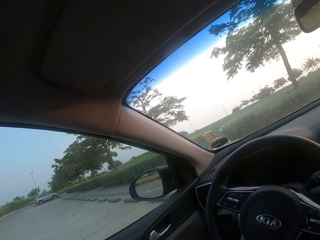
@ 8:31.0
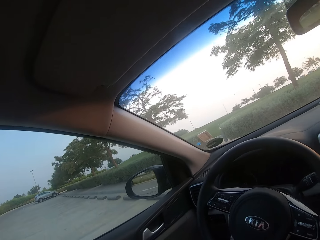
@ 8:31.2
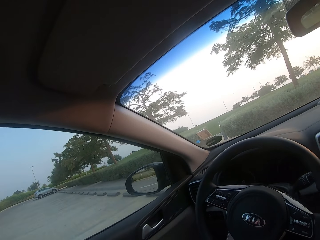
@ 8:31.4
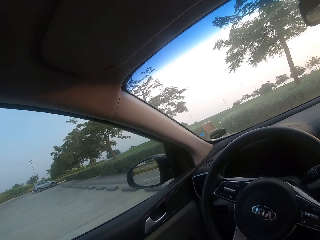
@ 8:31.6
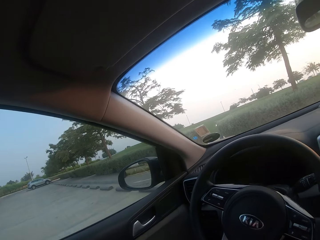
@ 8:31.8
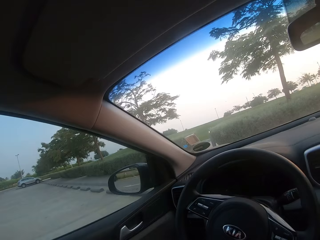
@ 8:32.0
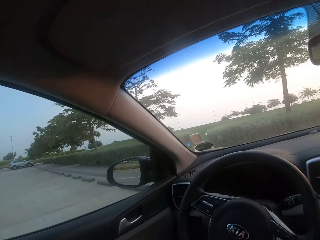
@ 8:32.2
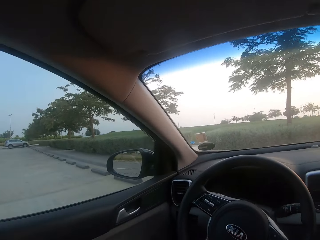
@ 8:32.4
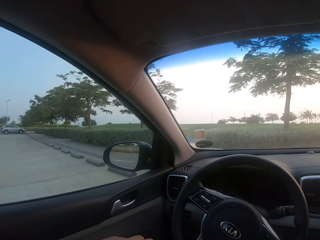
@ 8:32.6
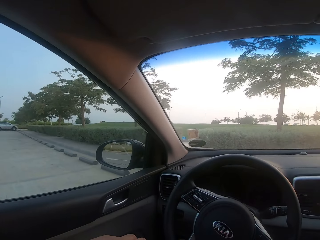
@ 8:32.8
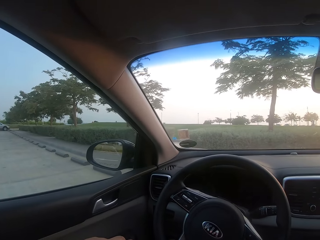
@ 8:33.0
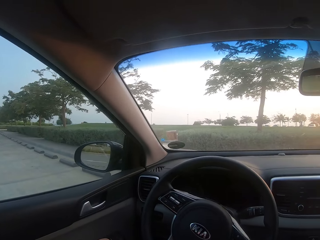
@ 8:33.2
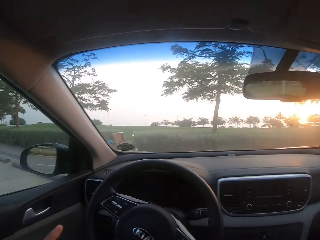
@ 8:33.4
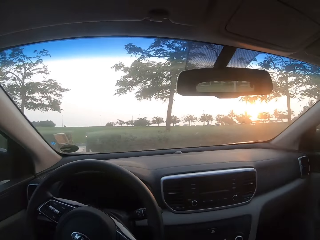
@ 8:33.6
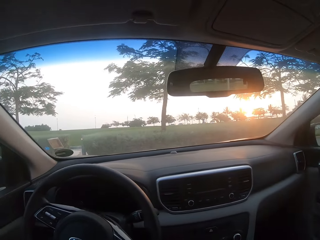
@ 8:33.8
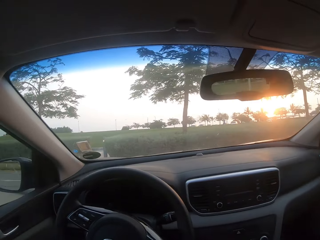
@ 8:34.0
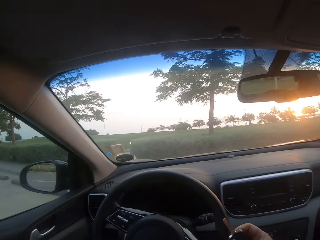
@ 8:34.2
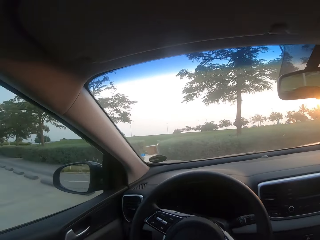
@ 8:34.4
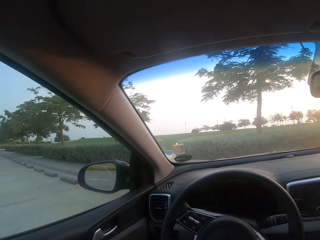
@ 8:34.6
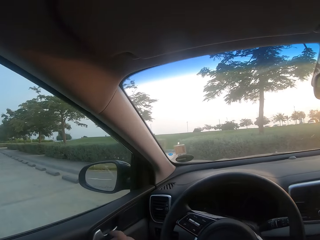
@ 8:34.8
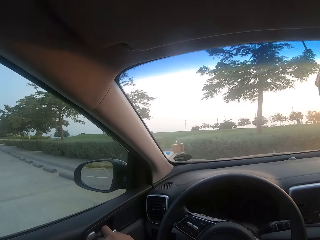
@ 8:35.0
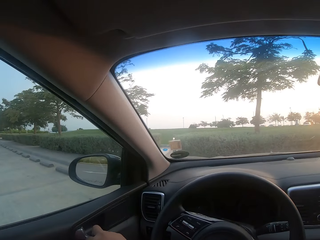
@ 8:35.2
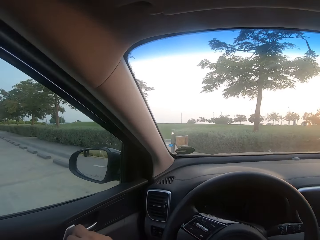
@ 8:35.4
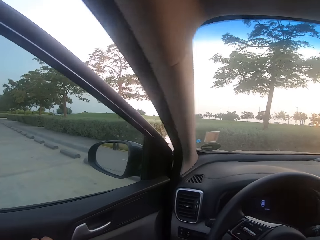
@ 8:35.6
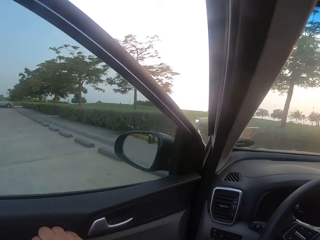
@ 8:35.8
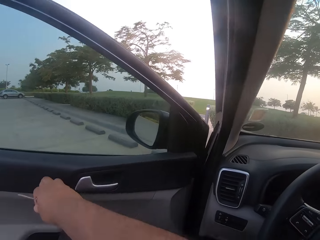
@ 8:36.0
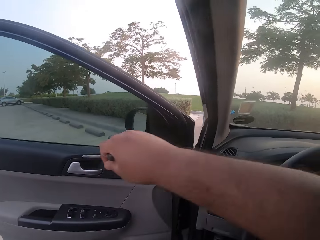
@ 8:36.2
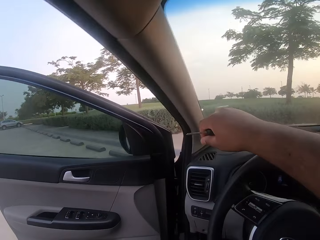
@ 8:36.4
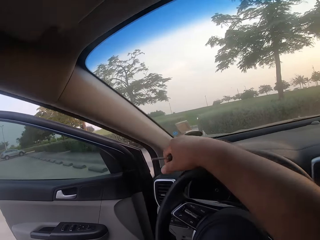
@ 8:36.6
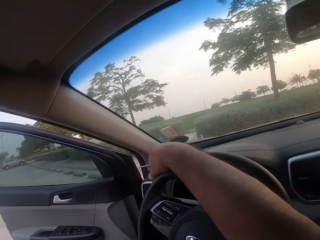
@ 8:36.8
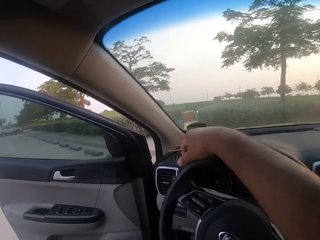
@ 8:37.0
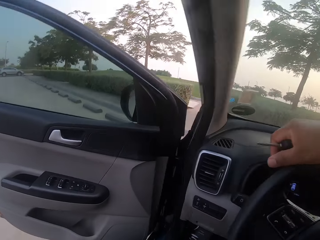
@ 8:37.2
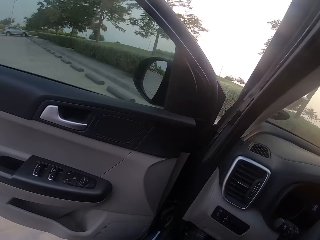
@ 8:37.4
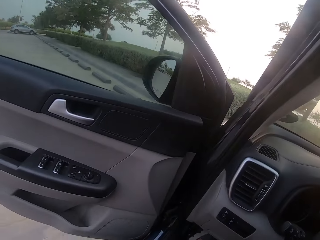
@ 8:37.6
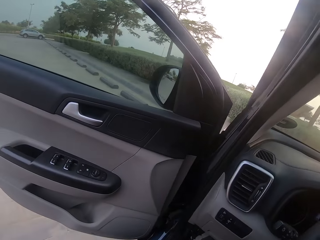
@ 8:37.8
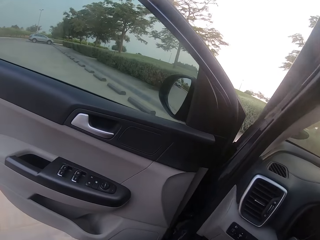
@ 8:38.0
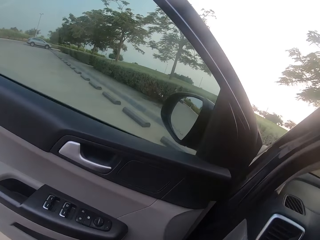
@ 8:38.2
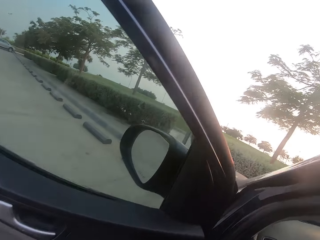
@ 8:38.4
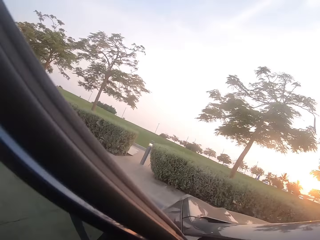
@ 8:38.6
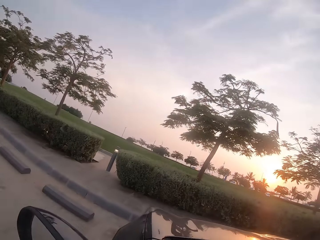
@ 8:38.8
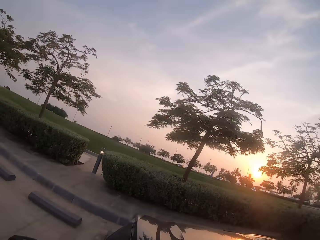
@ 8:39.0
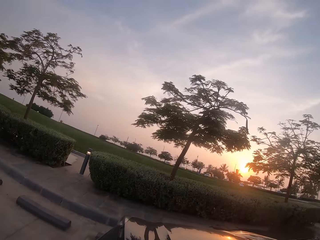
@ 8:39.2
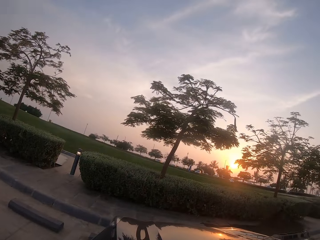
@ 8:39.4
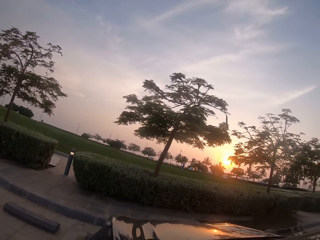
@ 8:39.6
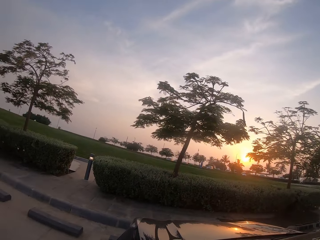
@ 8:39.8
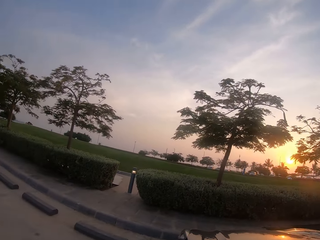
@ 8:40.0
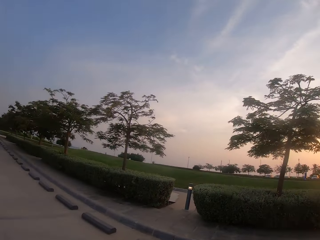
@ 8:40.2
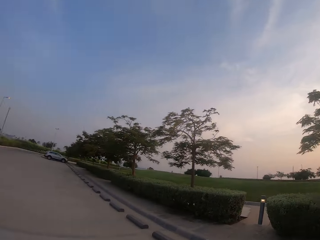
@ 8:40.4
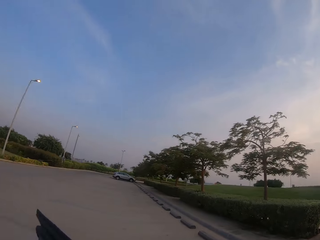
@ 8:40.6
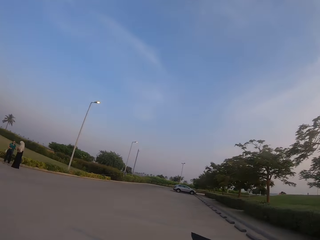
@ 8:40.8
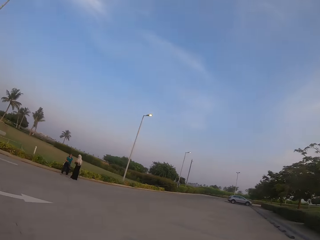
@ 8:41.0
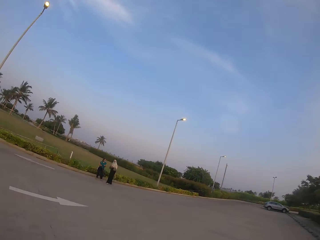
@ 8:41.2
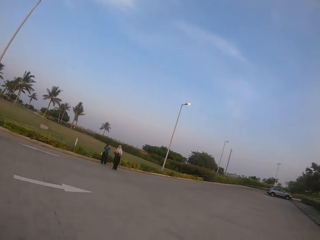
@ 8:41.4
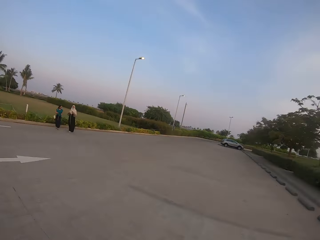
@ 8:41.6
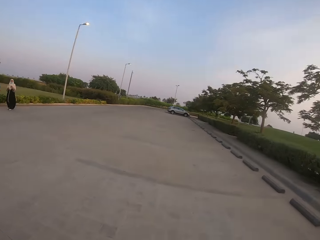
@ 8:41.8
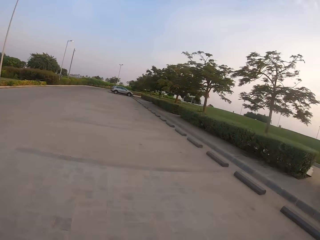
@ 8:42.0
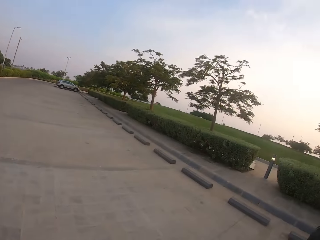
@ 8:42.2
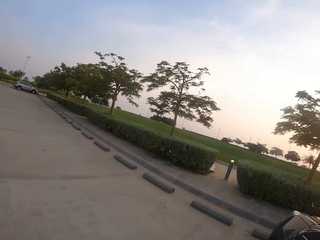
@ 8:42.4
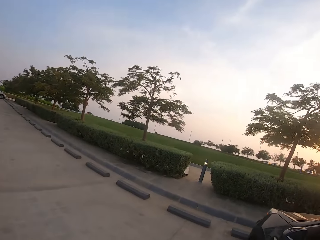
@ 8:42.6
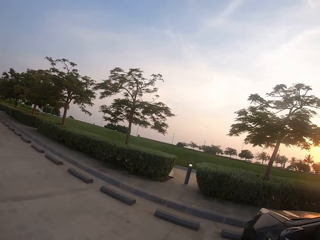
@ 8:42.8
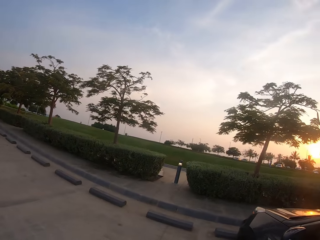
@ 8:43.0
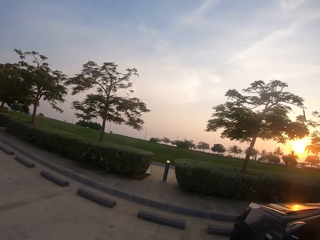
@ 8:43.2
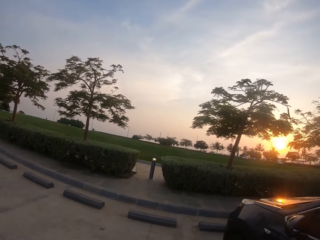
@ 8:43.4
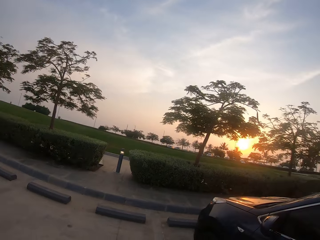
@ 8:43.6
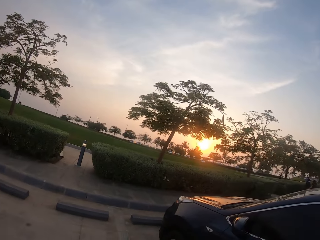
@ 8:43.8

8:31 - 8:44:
The camera wearer opens the car door. They get out of the car. They alight from the car.

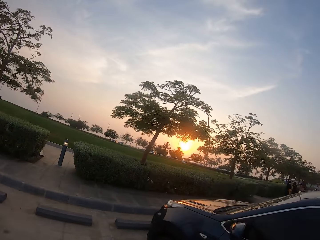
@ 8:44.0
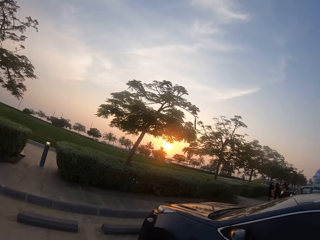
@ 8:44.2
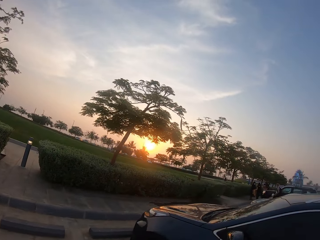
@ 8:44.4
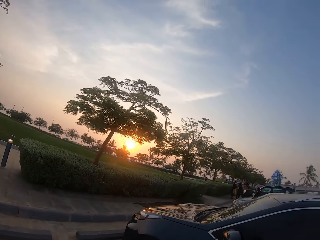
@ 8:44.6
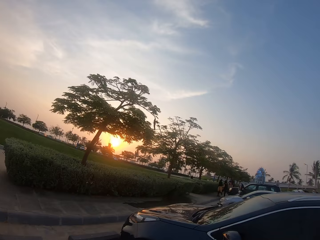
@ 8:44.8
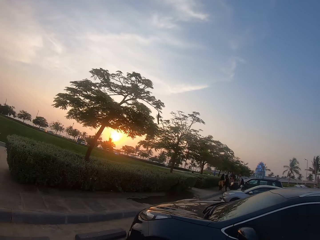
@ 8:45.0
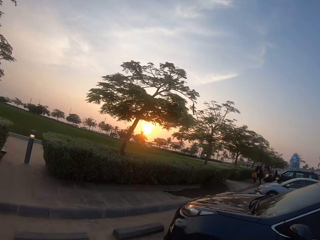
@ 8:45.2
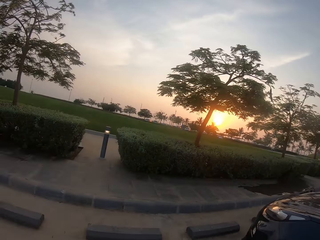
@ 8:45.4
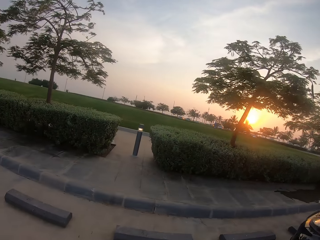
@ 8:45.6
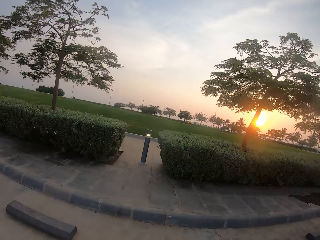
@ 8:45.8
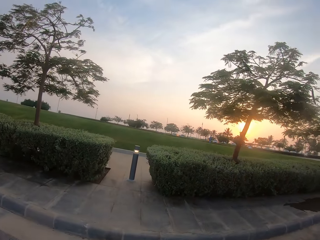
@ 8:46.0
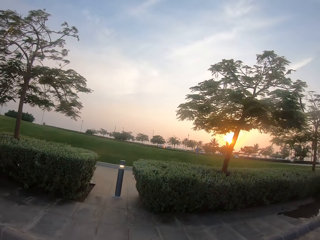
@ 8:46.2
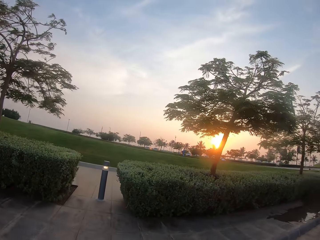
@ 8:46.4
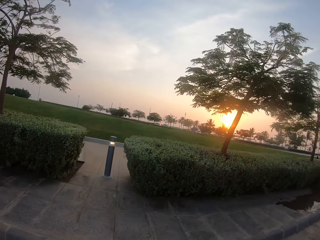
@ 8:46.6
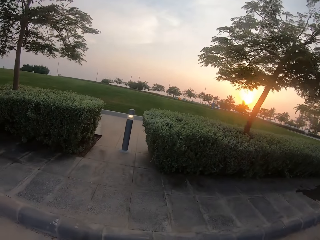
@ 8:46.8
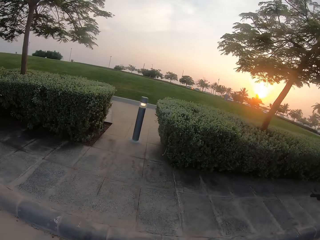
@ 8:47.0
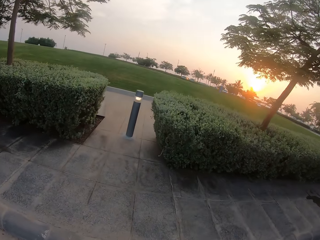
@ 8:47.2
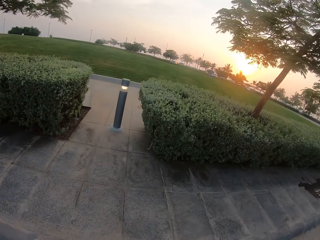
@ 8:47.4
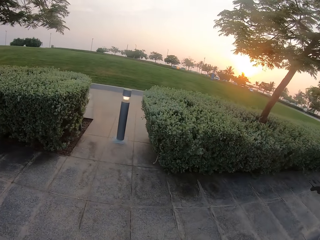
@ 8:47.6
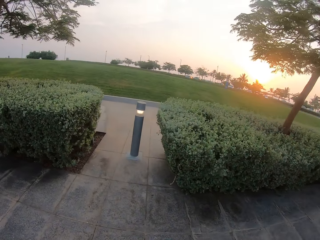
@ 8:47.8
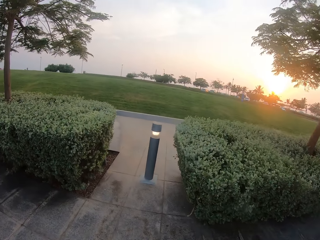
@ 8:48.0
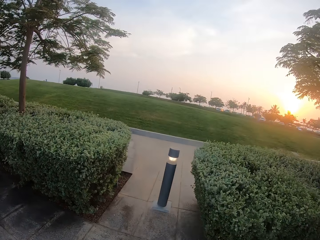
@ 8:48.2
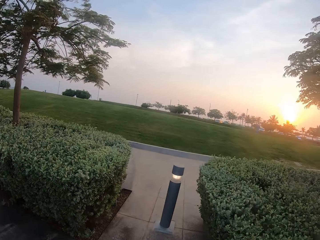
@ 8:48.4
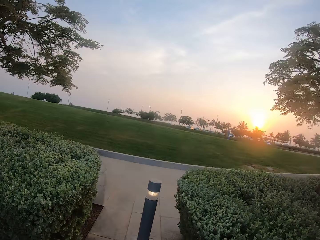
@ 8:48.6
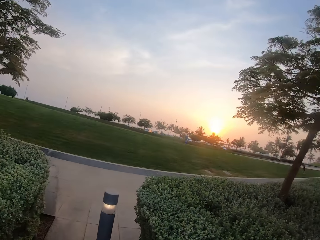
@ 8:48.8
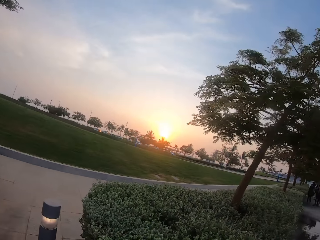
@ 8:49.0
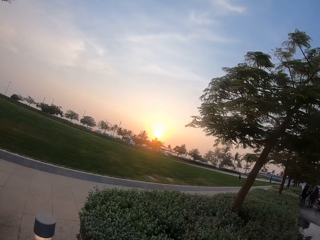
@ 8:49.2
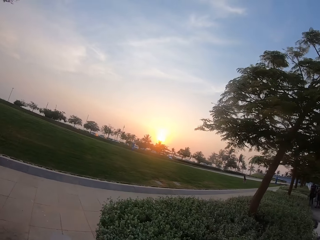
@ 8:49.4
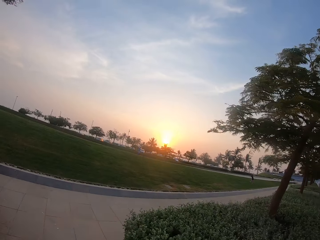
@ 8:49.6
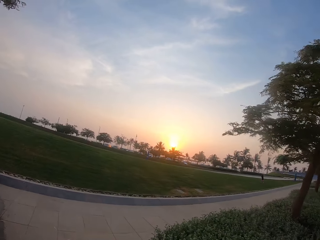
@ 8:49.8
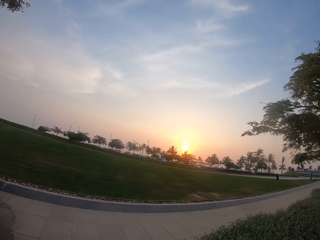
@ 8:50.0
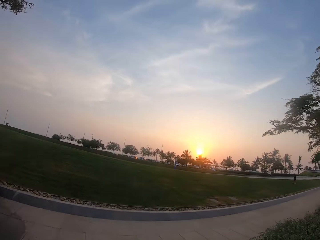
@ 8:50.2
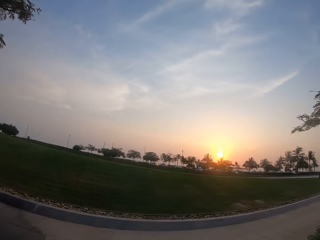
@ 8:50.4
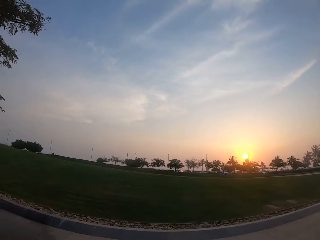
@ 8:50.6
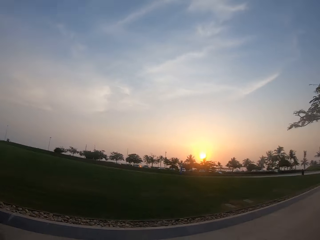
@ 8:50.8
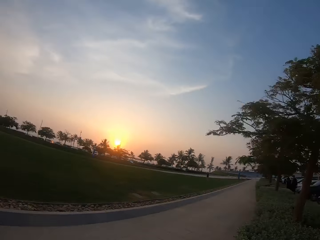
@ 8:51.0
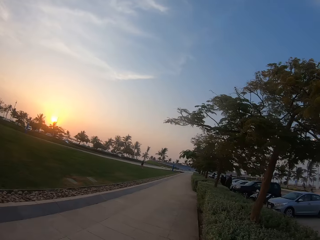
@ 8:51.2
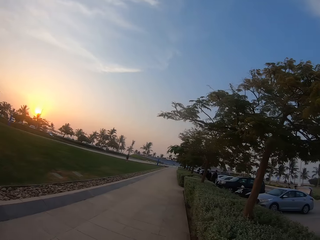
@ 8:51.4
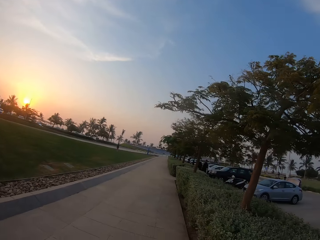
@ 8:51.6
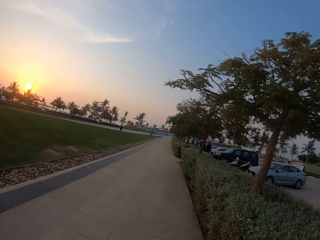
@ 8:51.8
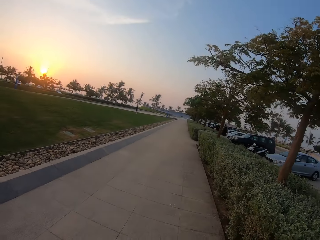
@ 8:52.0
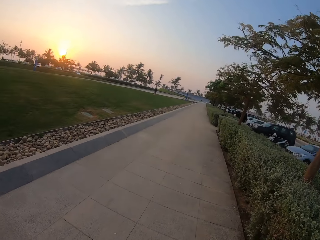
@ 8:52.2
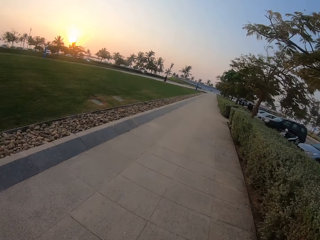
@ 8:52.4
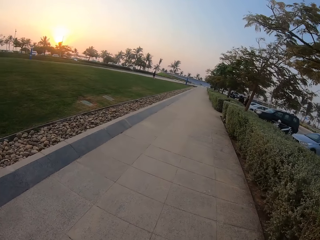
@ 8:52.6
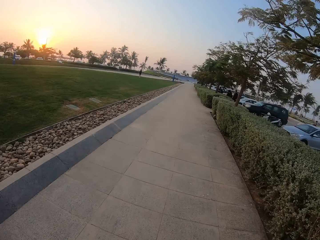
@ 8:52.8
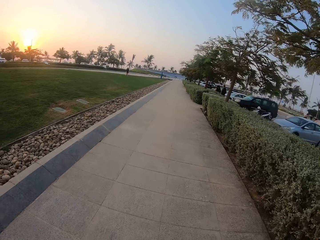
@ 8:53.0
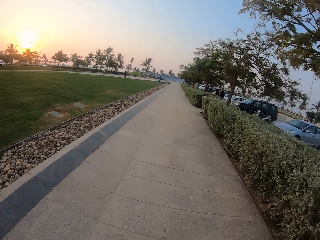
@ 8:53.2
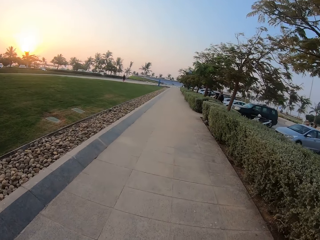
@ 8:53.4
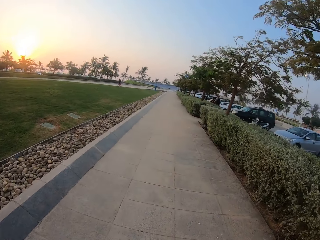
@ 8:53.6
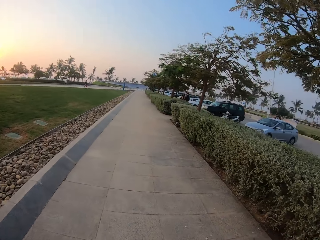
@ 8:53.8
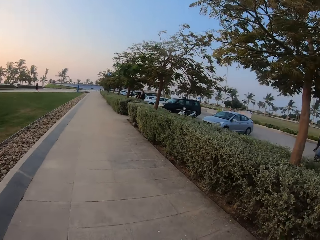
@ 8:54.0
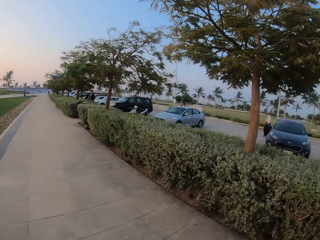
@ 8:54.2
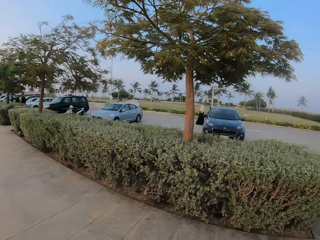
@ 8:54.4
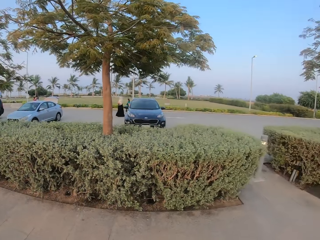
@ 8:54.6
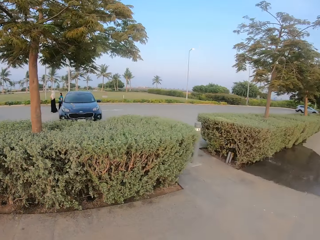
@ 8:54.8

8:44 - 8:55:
The camera wearer walks towards the road. They walk on a pavement. They walk along the road.
